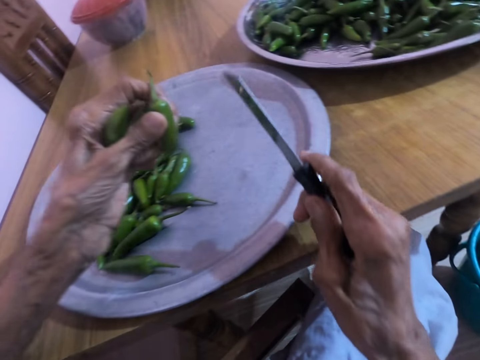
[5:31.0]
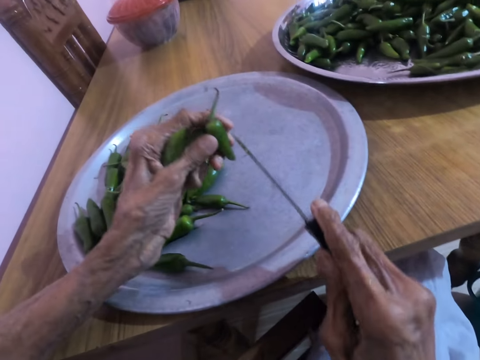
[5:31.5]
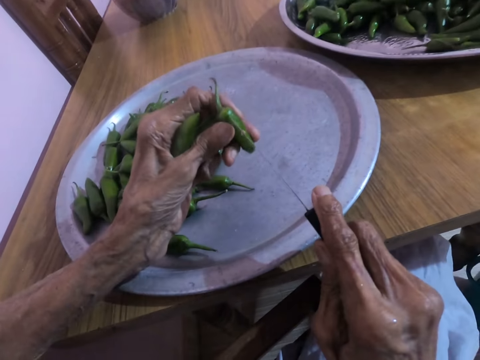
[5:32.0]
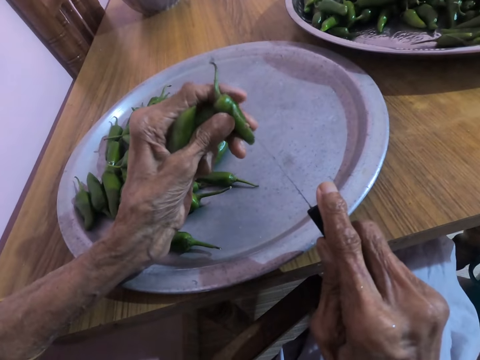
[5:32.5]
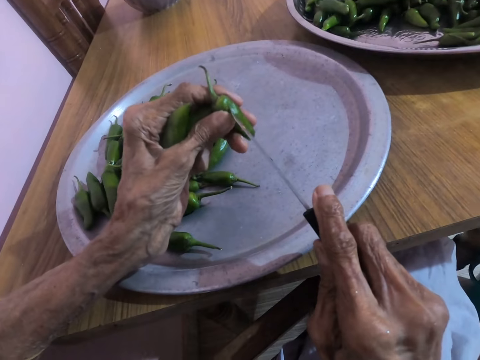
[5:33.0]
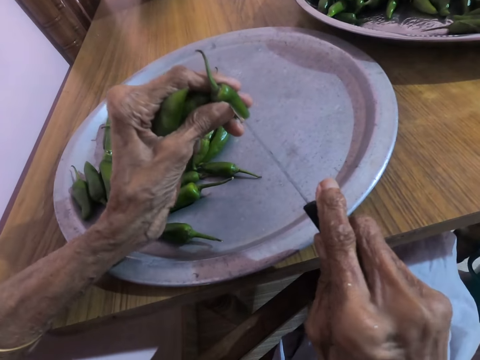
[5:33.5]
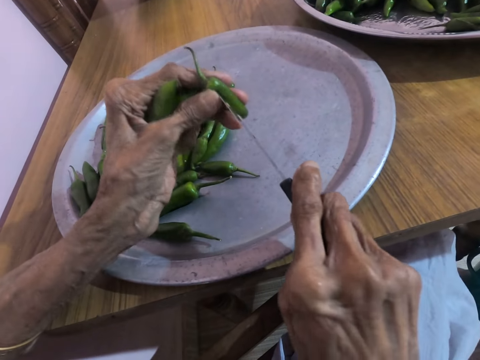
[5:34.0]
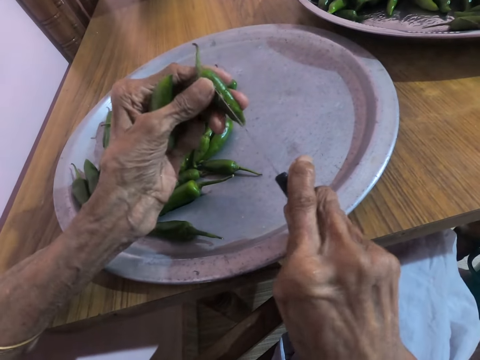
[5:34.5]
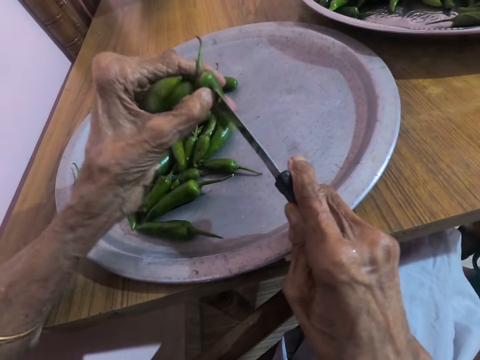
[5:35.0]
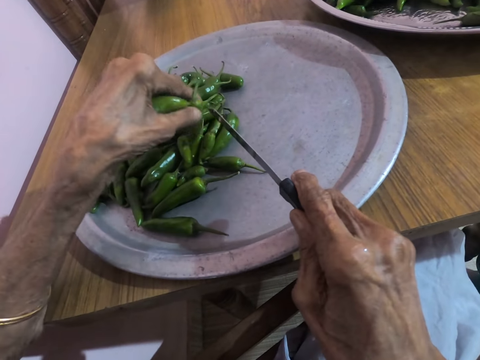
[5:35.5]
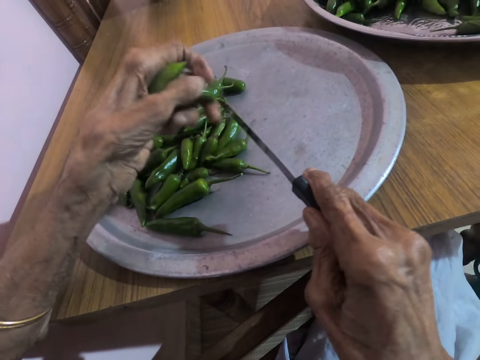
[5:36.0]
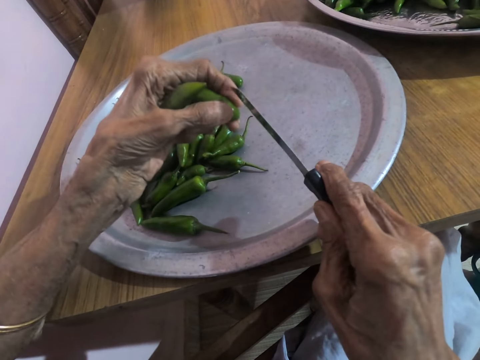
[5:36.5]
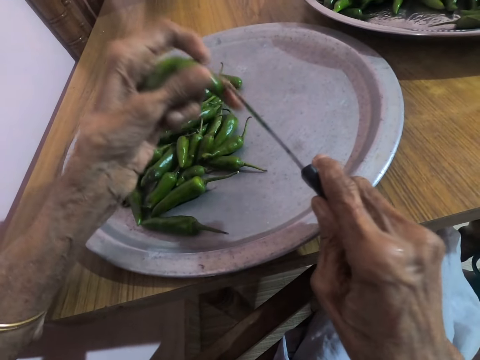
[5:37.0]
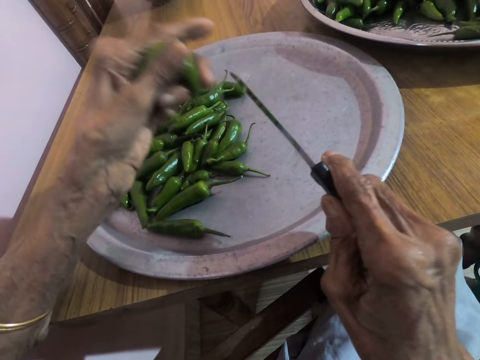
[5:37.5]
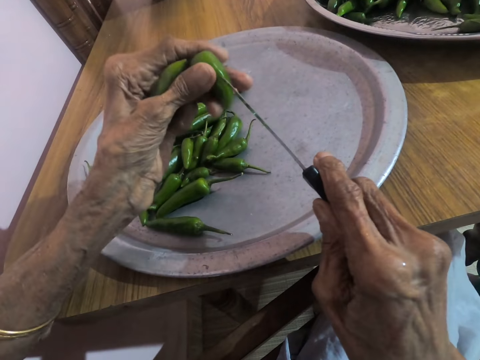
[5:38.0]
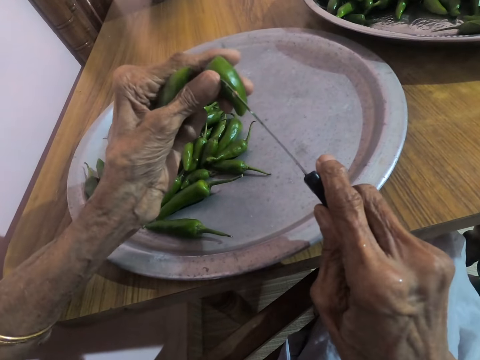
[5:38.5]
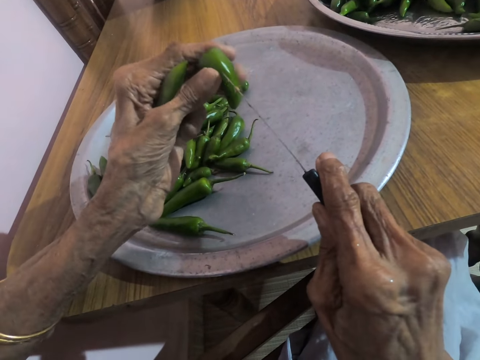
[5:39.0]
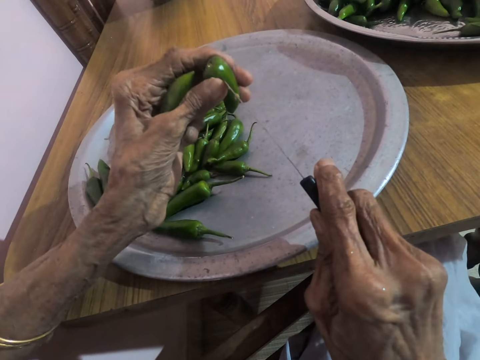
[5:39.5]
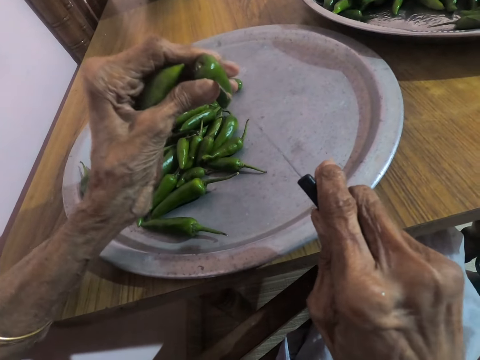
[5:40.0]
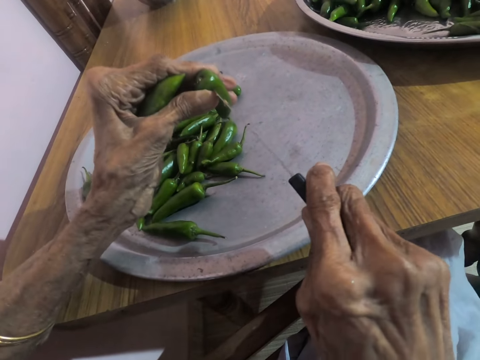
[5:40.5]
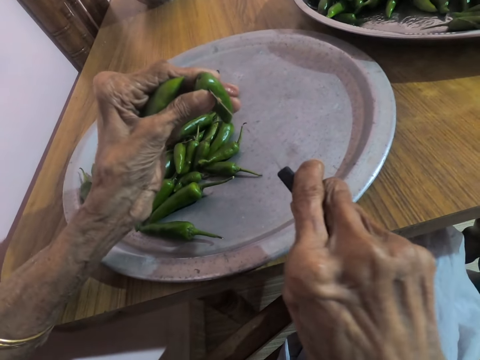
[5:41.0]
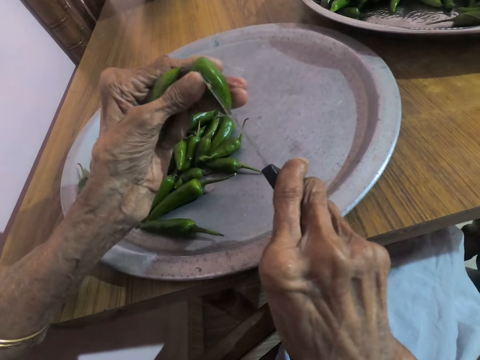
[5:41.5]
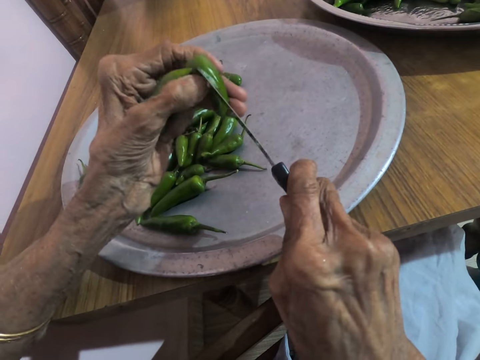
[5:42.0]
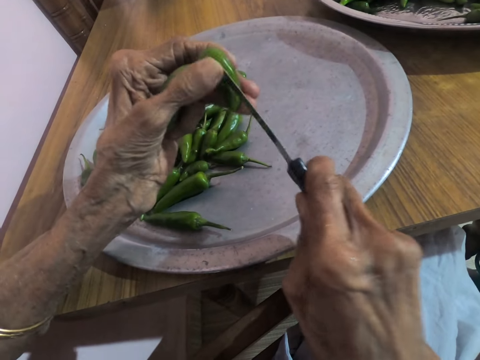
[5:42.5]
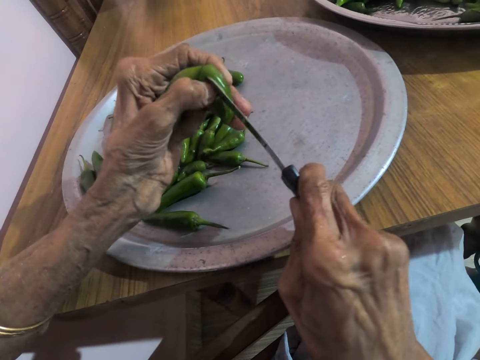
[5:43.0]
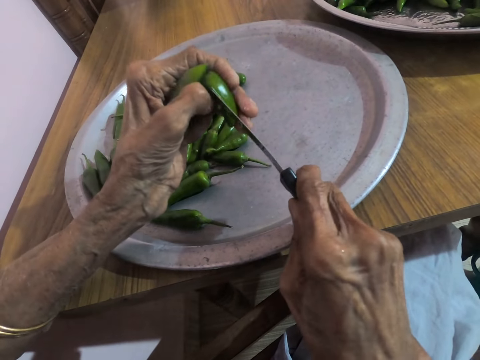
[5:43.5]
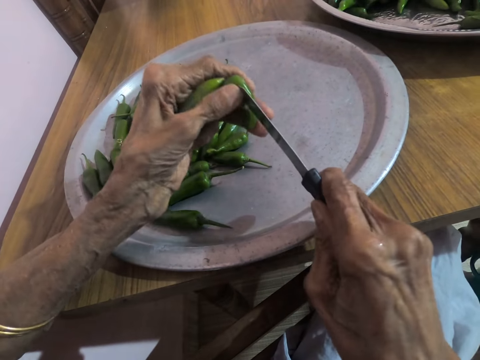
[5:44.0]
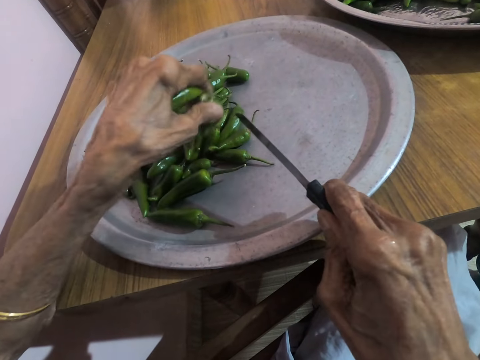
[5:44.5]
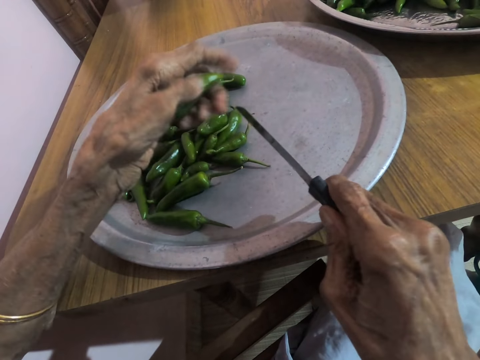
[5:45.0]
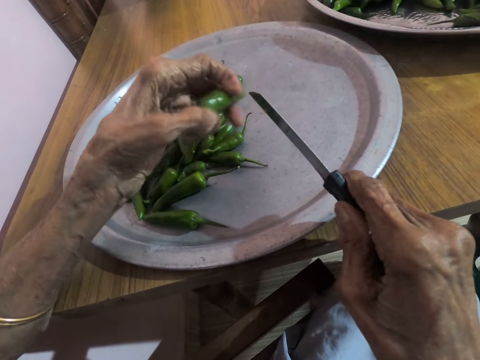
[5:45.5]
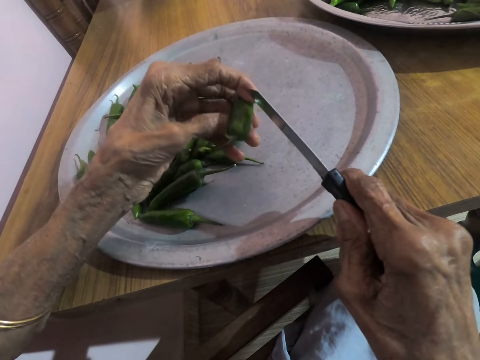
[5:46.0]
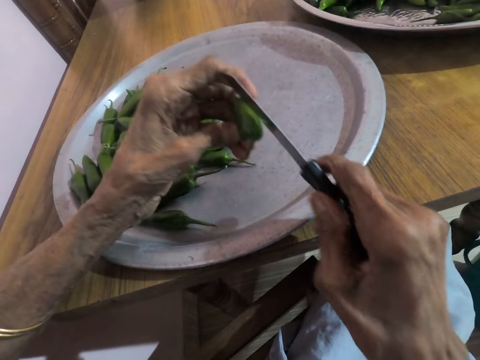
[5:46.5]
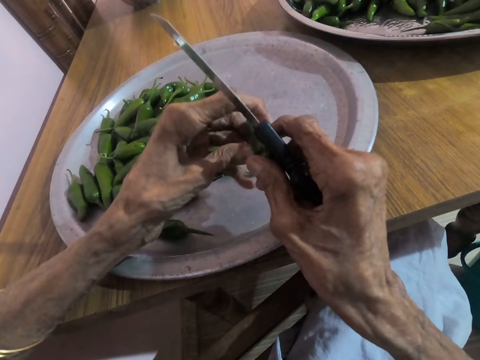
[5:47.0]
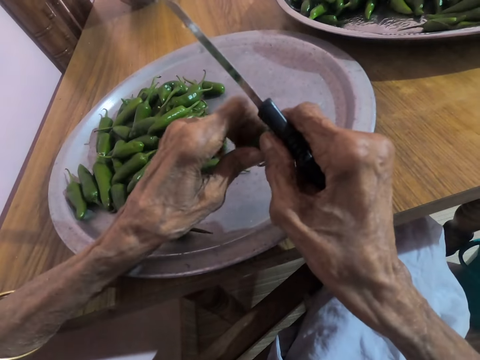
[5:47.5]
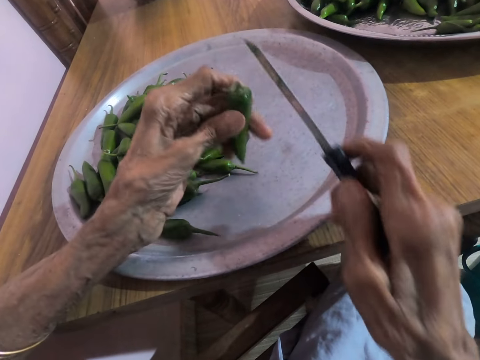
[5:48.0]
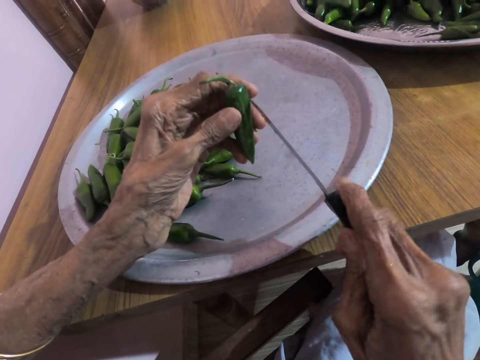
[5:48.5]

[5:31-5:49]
The camera wearer cuts the side of a green scotch bonnet in his left hand with the knife in his right hand. He drops the green scotch bonnet in the tray on the table with his left hand. He cuts the side of the green scotch bonnet in his left hand with the knife in his right hand. He drops the green scotch bonnet in the tray on the table with his left hand.

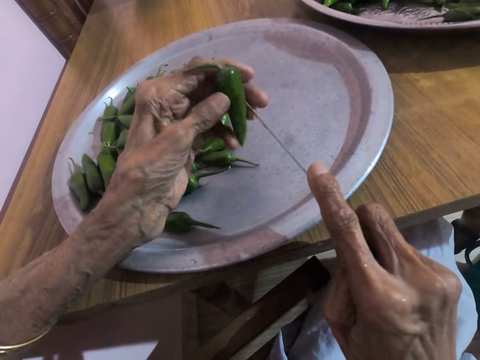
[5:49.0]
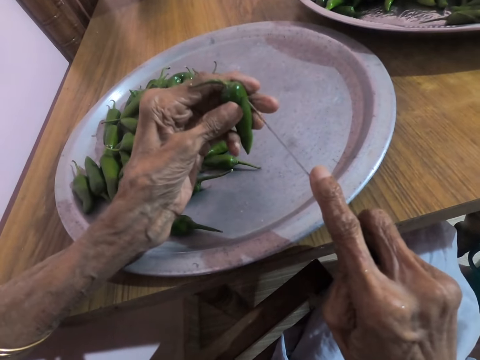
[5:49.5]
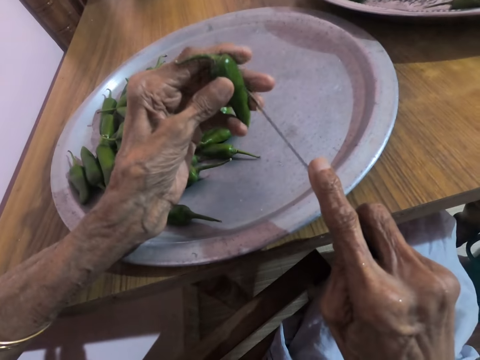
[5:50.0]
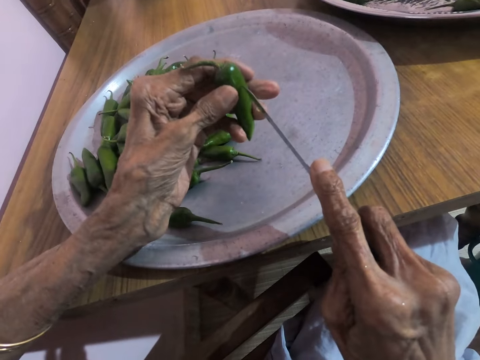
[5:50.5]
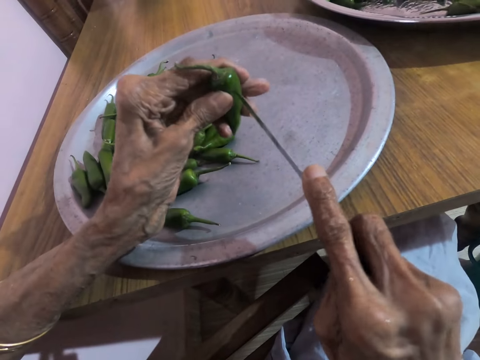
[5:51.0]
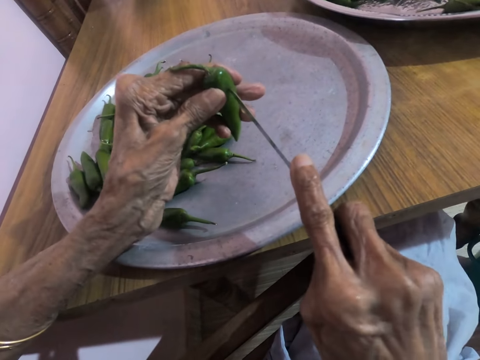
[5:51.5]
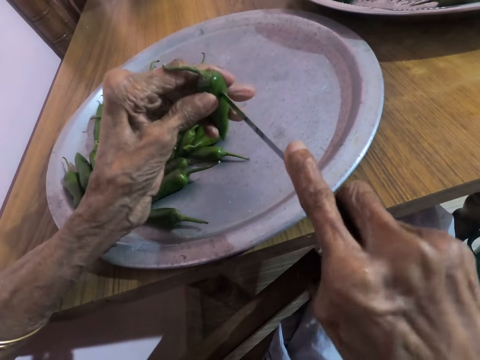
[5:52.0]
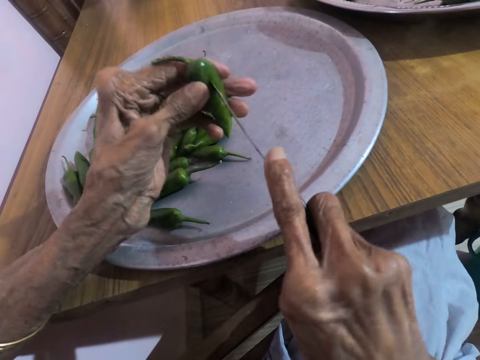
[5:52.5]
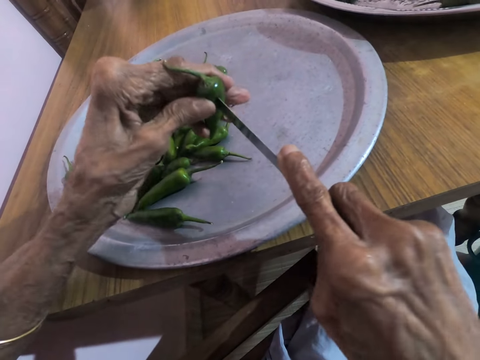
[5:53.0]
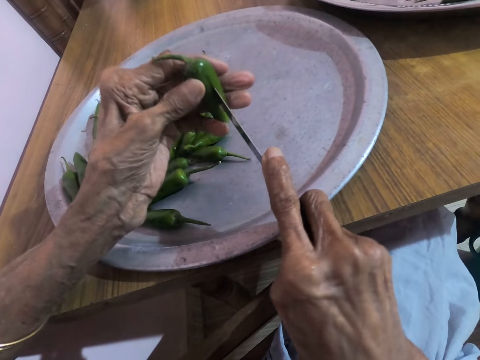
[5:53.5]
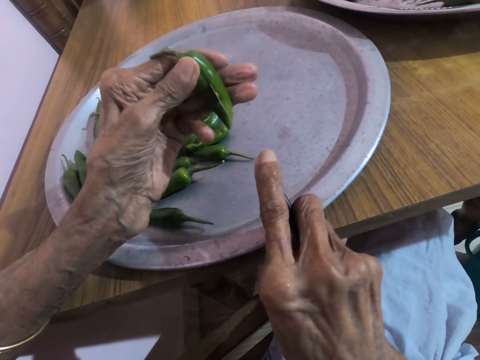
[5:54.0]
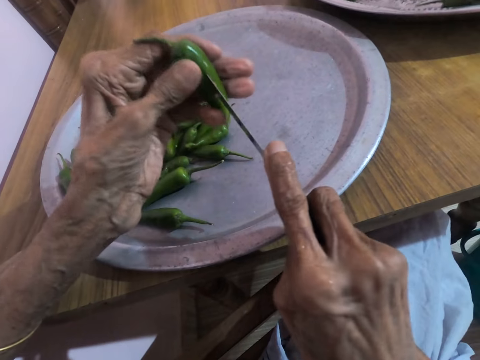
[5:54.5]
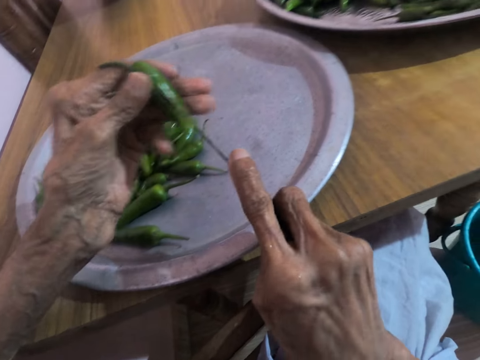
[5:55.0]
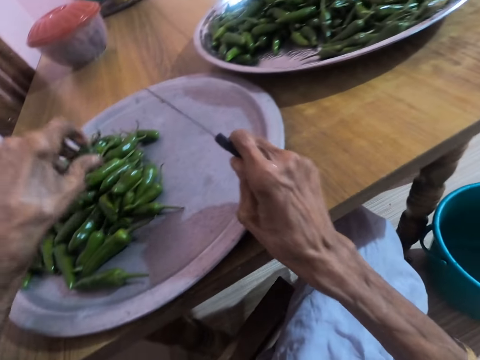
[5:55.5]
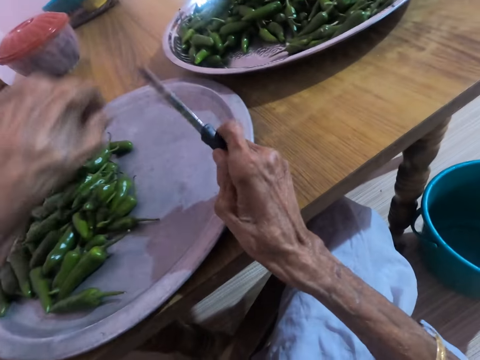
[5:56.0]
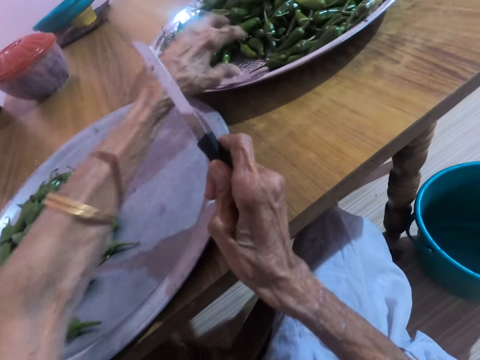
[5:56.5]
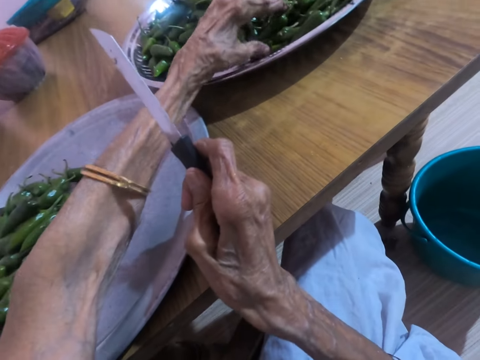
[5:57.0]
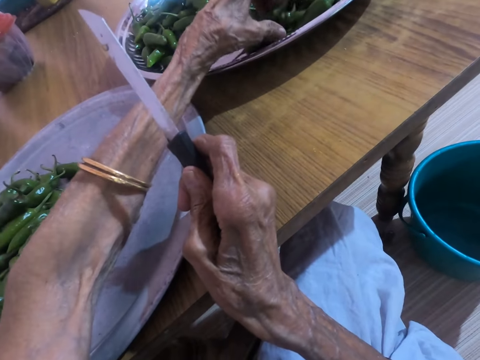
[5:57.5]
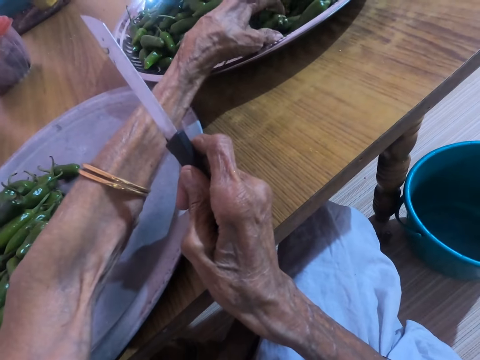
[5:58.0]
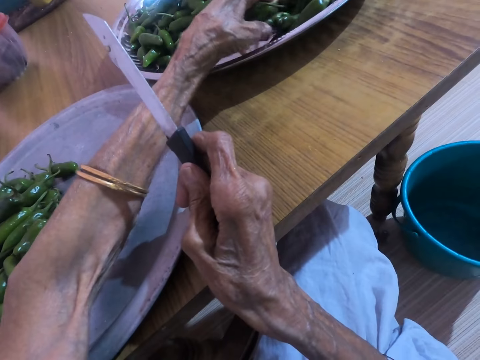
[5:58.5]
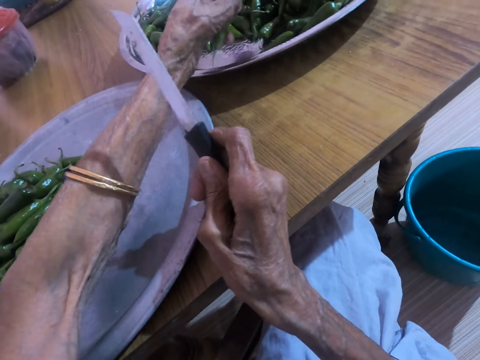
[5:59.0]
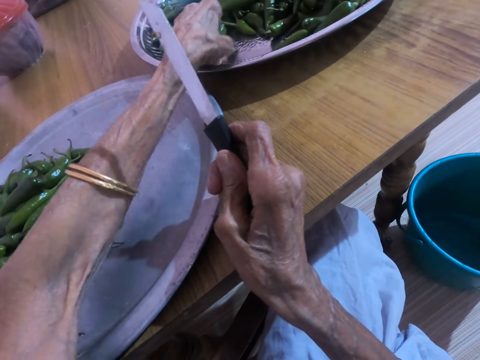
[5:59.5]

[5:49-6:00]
The camera wearer cuts the side of a green scotch bonnet in his left hand with the knife in his right hand. He drops the green scotch bonnet in the tray on the table with his left hand.
